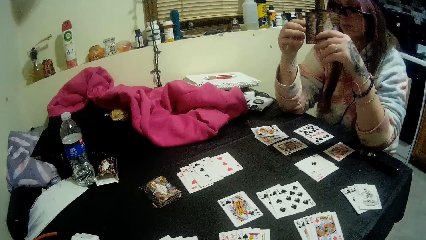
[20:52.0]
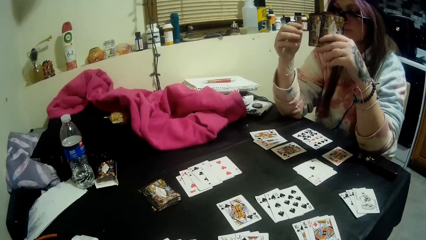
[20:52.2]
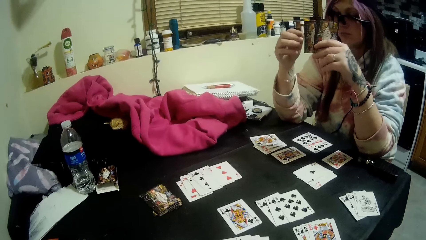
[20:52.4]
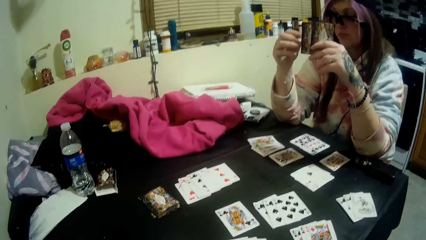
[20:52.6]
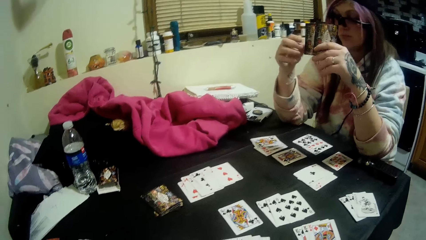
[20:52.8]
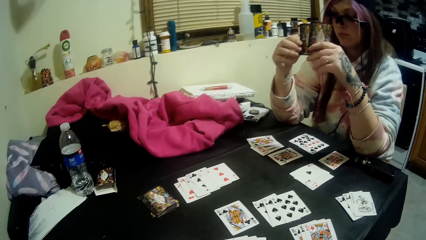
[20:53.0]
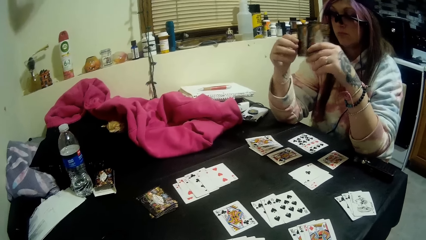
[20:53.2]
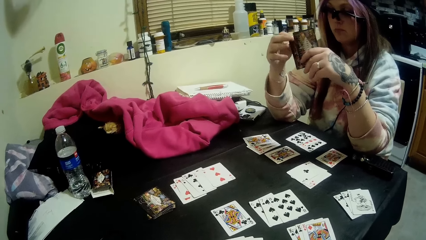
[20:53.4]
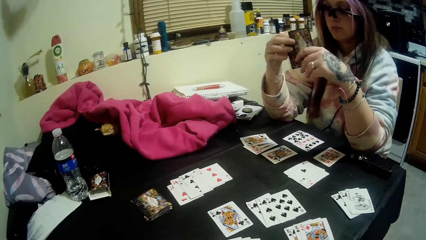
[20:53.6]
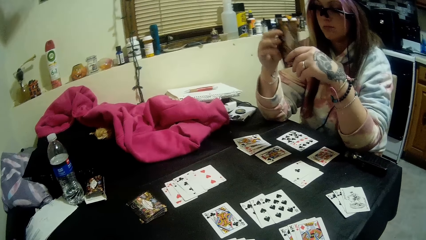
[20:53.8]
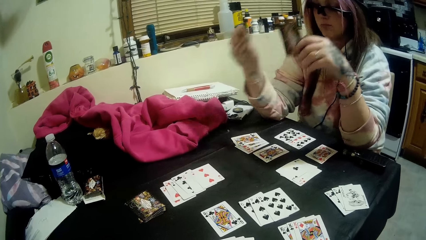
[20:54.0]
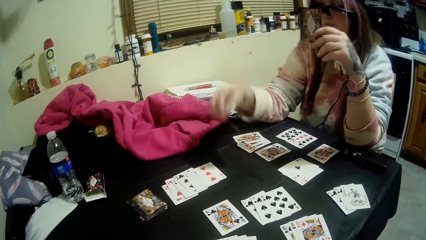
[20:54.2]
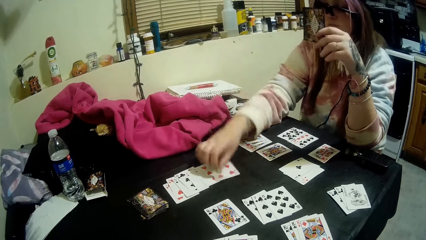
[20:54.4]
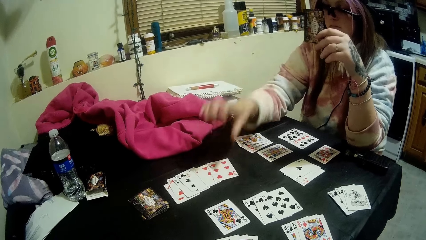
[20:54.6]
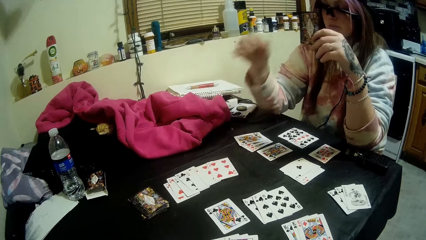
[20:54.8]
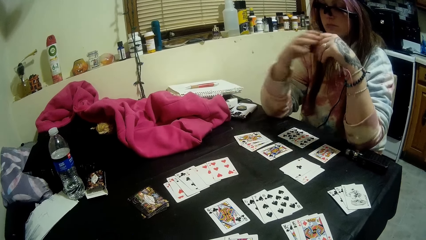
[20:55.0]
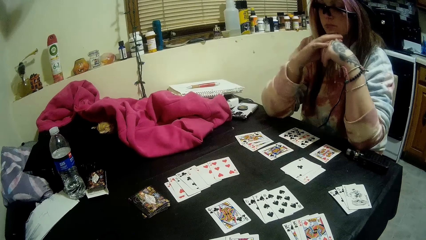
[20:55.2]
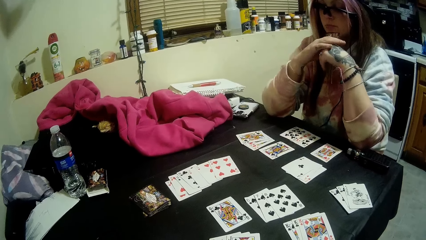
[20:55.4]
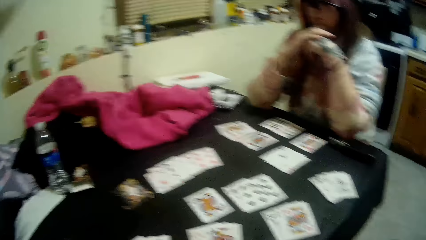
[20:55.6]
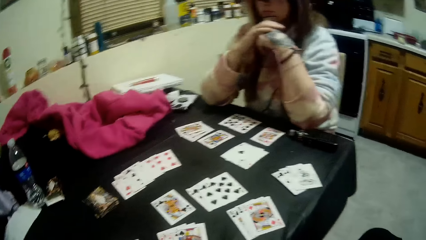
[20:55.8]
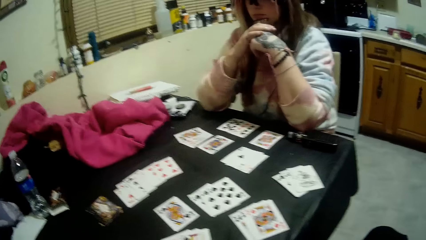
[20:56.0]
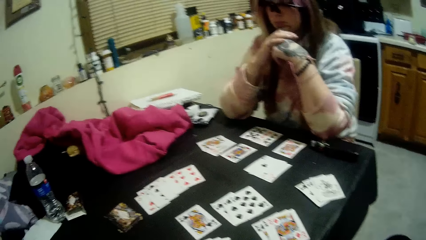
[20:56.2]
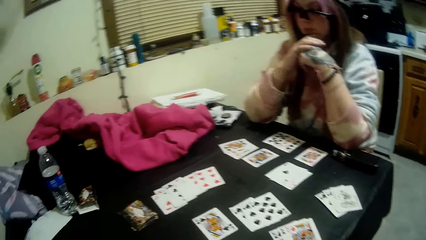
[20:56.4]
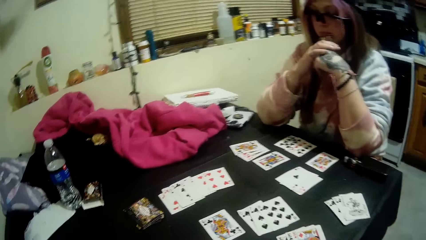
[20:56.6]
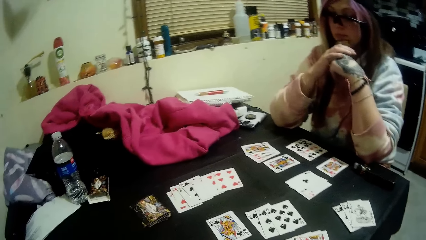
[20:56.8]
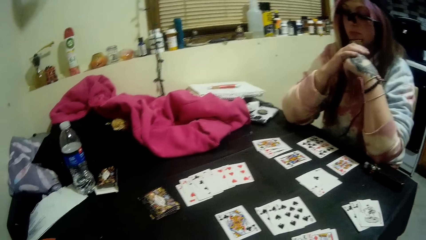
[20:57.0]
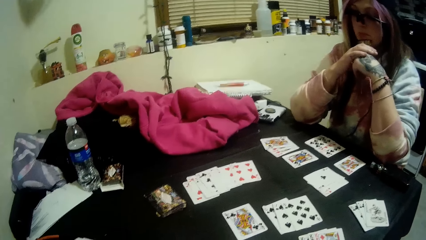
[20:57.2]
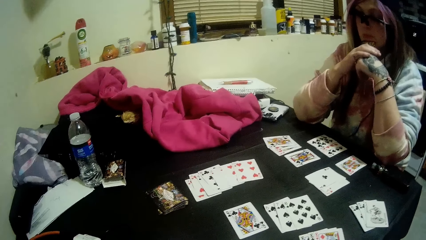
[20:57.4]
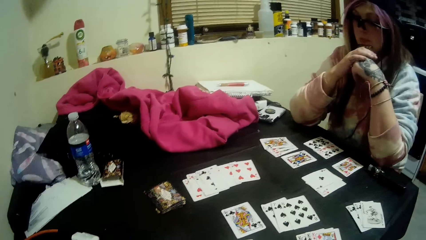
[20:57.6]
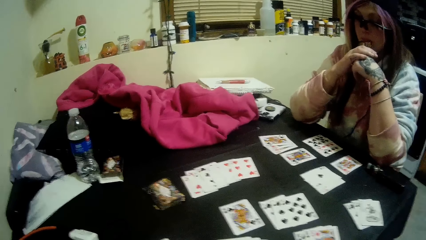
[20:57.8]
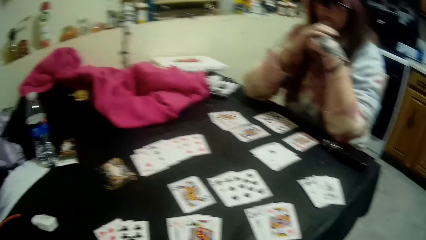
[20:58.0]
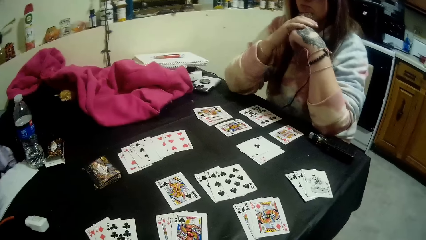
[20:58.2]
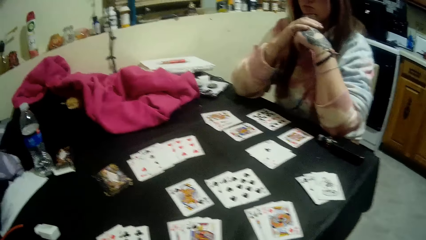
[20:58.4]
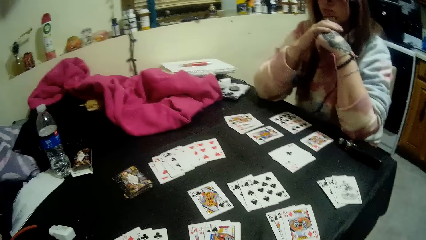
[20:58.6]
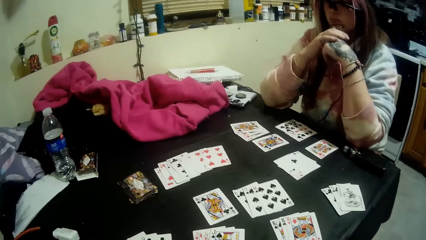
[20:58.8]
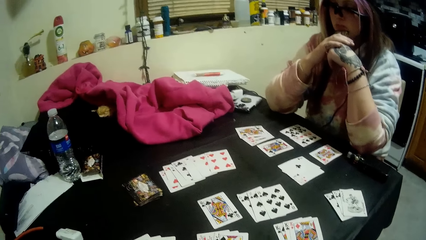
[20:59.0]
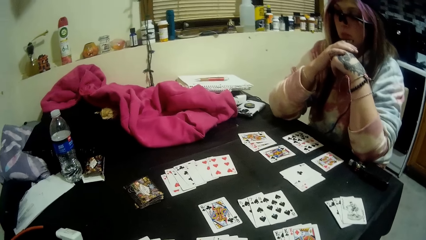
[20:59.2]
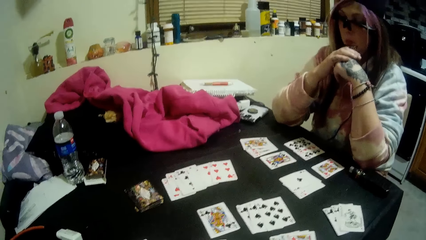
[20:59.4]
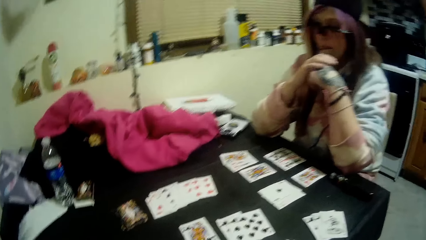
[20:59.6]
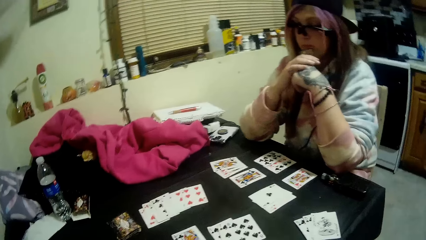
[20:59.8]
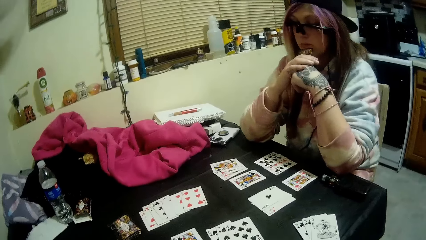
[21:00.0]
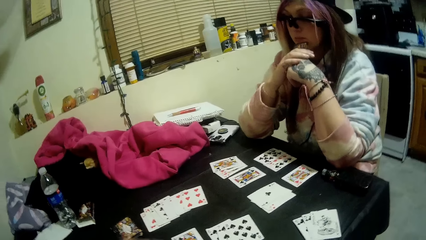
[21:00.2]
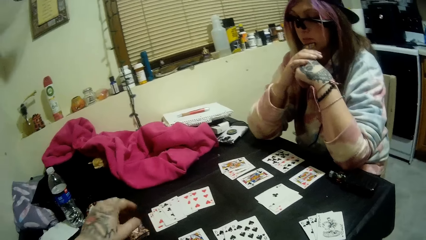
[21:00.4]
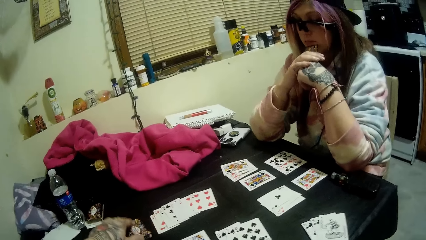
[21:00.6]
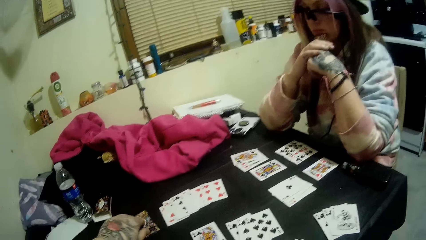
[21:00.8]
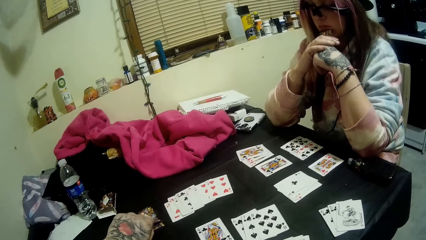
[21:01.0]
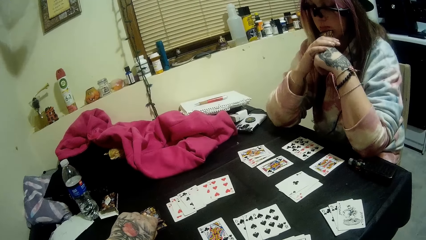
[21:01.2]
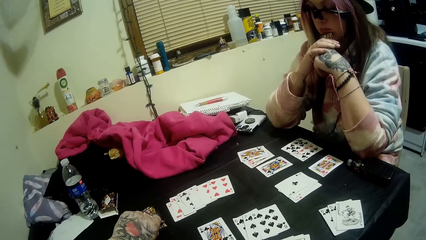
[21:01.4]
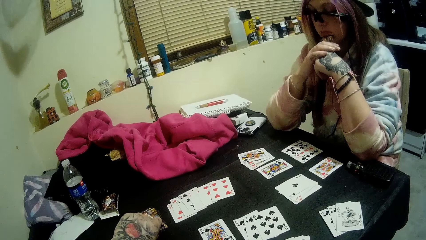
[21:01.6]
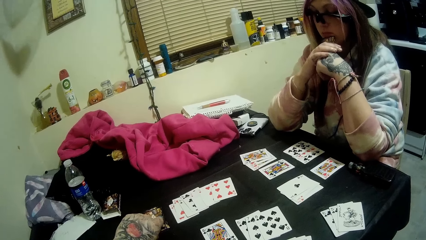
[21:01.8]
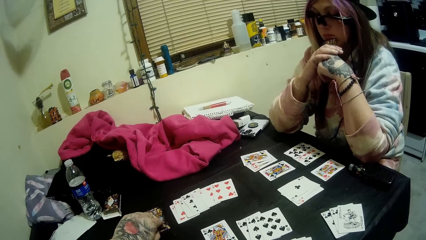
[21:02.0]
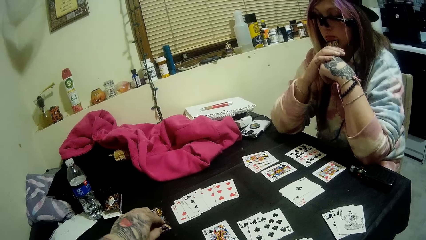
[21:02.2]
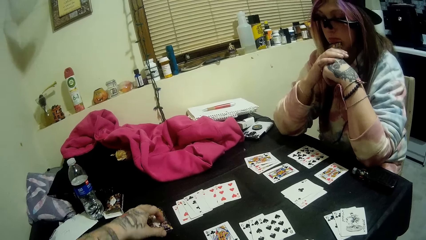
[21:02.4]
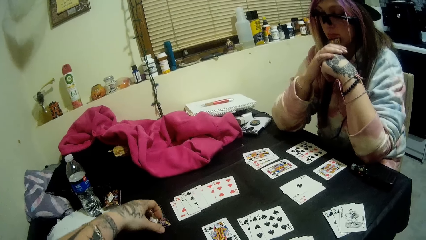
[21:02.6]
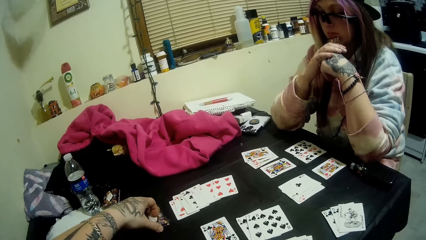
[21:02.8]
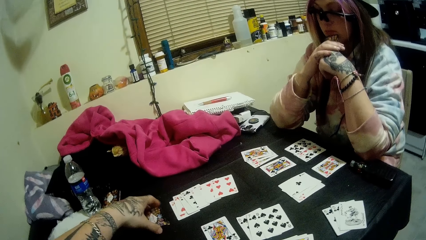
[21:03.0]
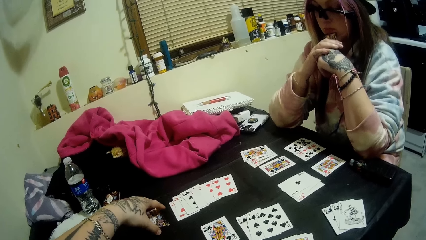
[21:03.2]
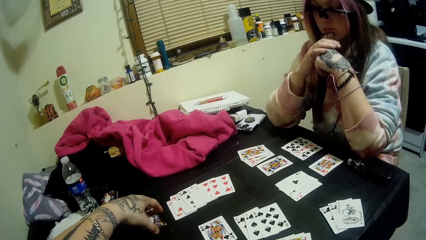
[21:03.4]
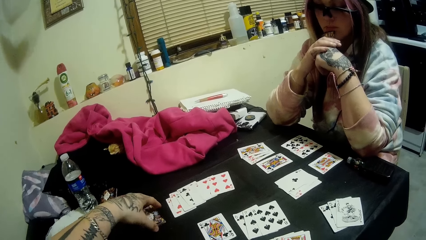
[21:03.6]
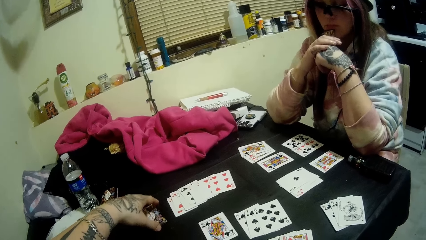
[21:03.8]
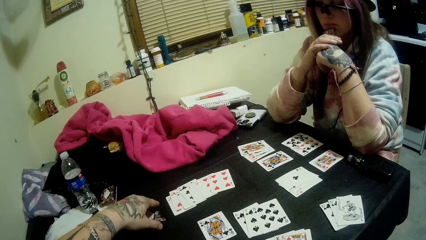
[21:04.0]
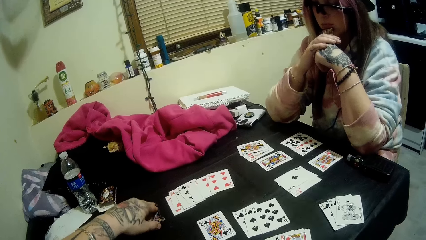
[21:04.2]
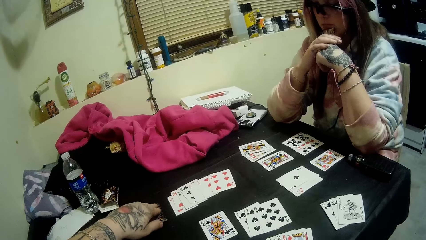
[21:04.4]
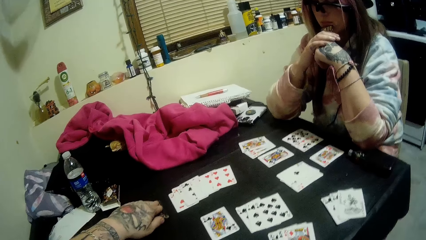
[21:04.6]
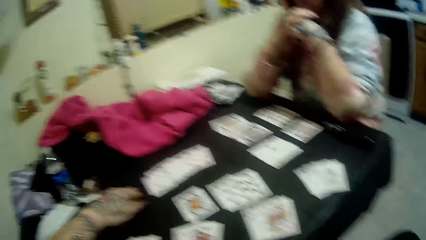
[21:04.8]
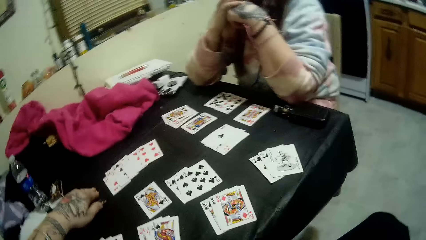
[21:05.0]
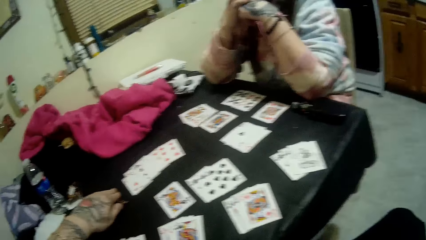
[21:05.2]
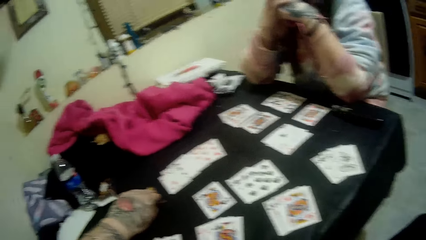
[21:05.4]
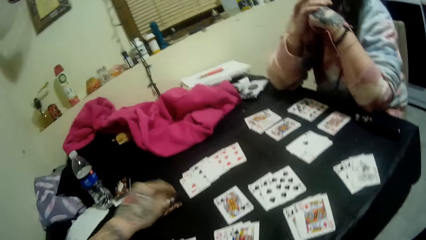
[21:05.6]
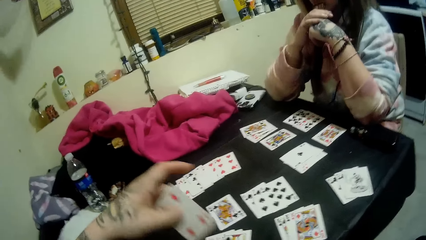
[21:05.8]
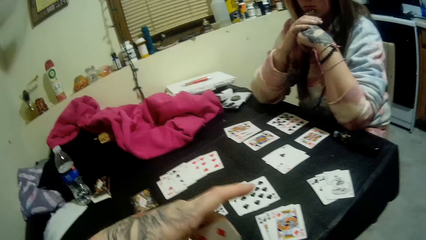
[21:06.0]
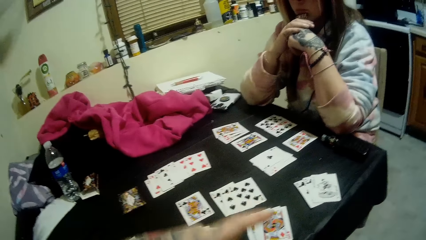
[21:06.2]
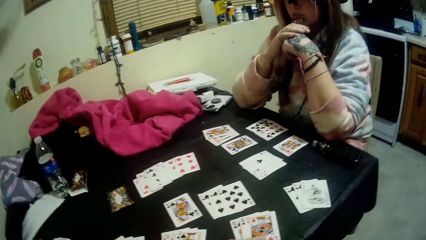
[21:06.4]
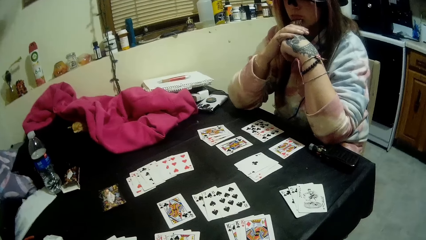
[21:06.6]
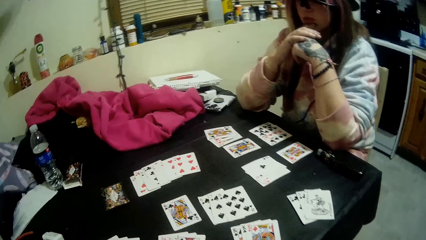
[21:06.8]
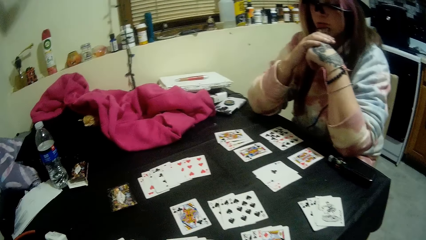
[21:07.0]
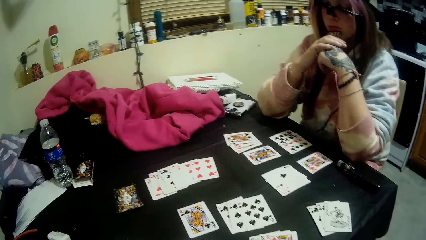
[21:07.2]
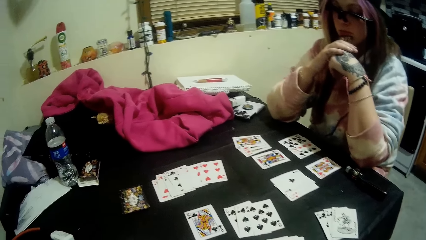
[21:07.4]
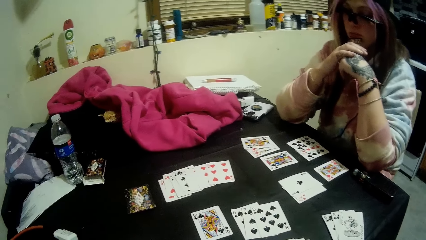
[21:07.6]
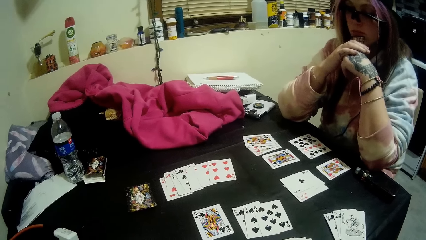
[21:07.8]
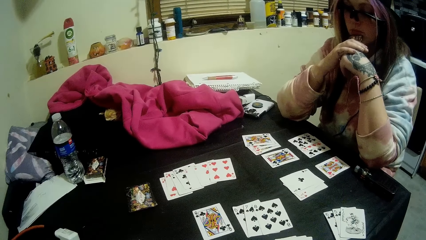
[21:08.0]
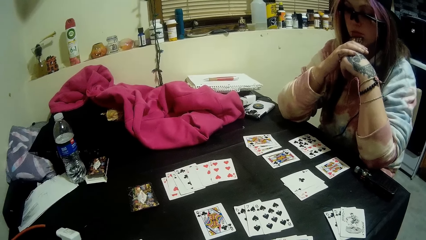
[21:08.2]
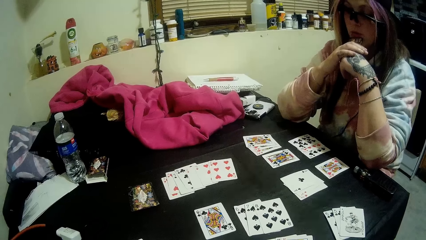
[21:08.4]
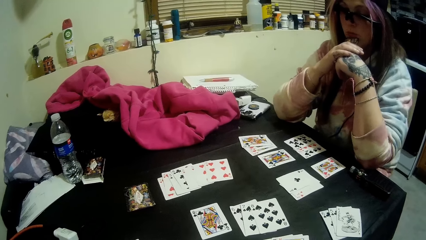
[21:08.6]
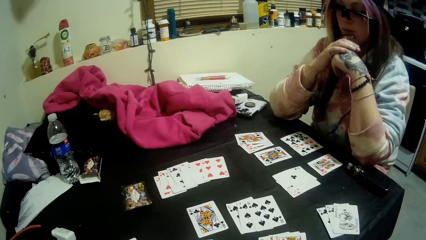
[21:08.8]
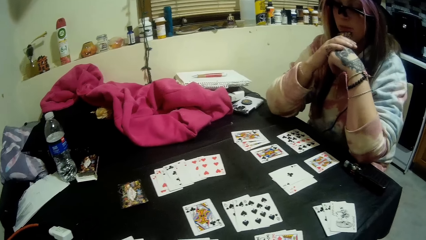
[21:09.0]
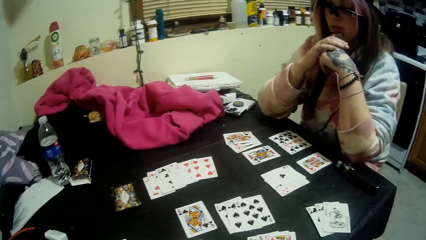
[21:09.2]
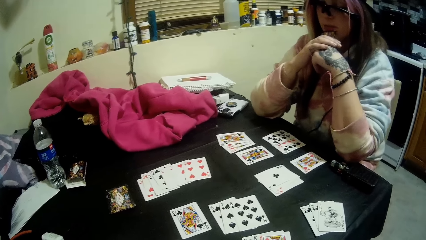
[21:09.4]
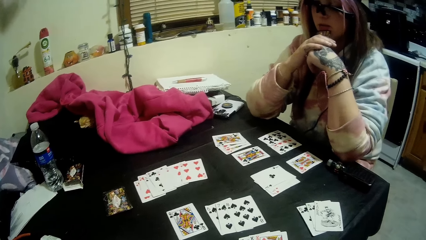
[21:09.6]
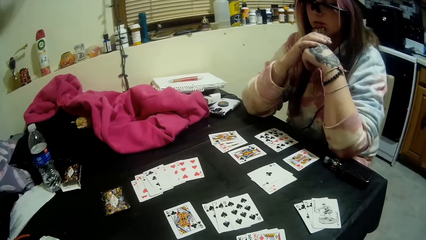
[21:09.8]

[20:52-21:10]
The woman drops a card on the pile of cards on the table with her right hand. She holds the cards. The camera wearer looks at the table. They pick up the card. They hold the card.
